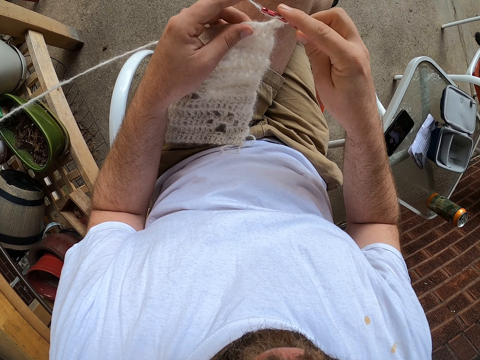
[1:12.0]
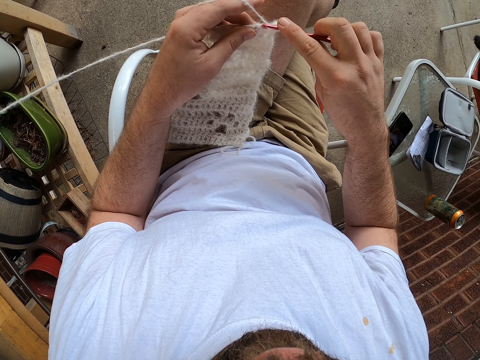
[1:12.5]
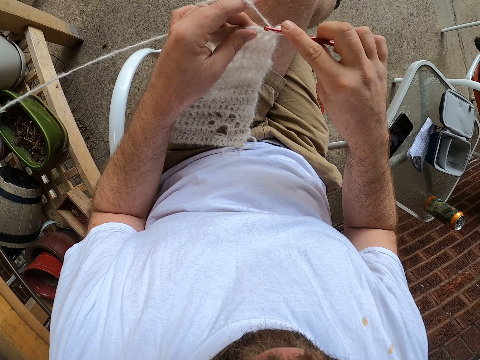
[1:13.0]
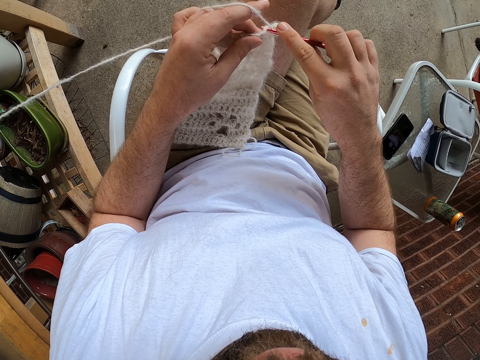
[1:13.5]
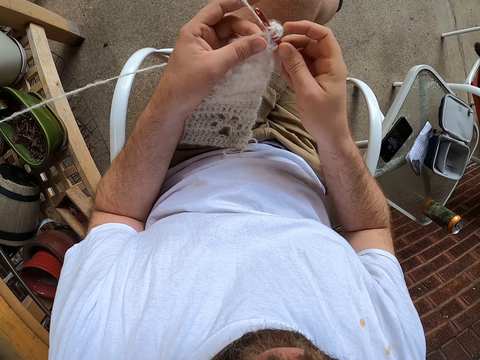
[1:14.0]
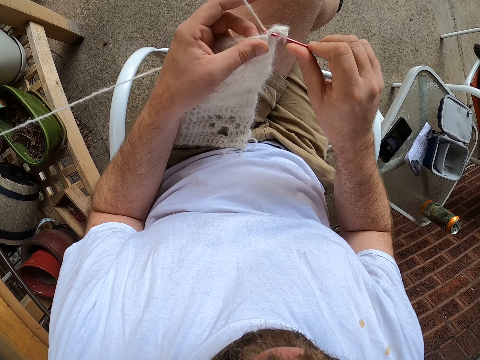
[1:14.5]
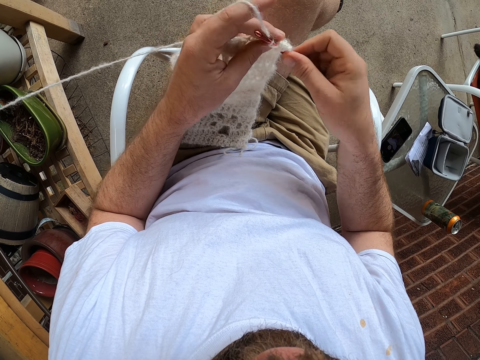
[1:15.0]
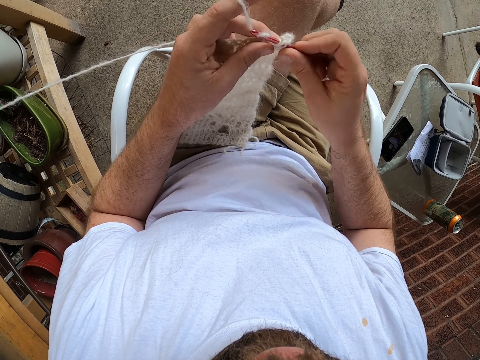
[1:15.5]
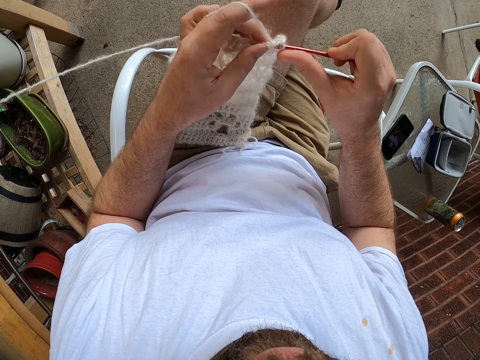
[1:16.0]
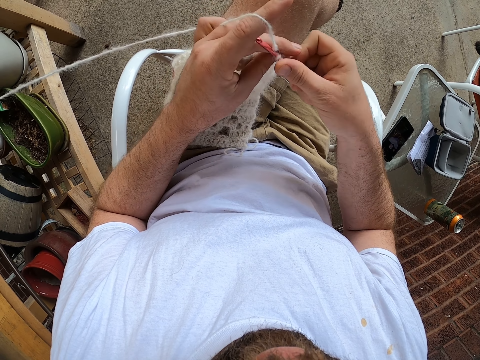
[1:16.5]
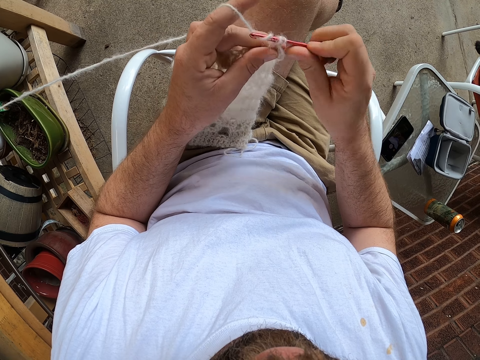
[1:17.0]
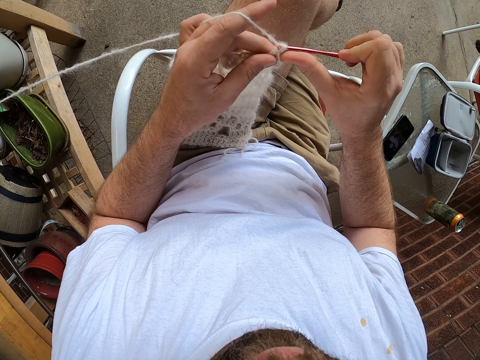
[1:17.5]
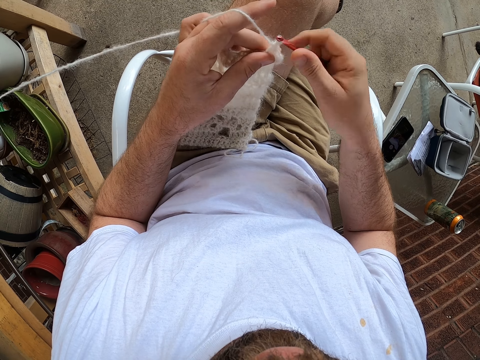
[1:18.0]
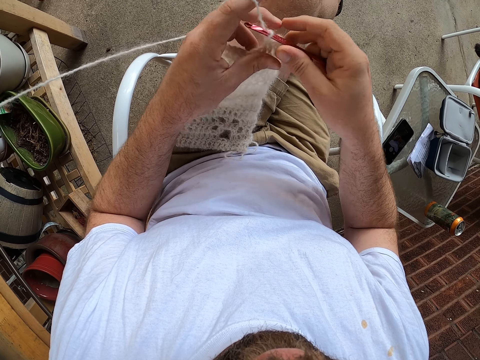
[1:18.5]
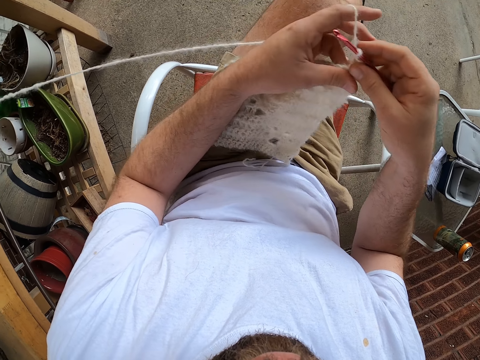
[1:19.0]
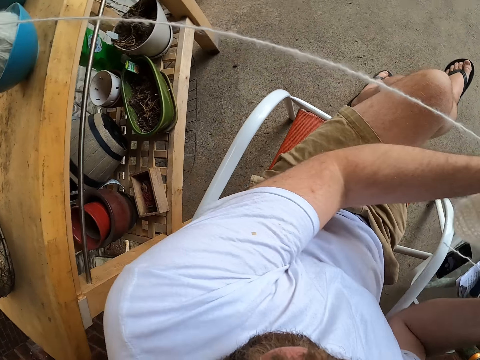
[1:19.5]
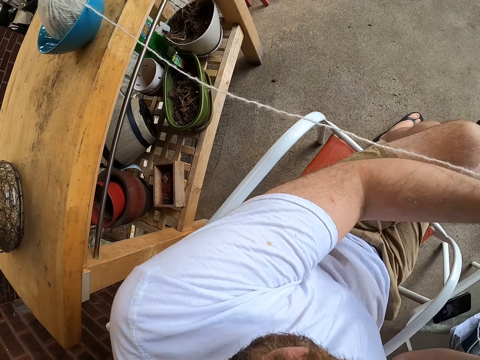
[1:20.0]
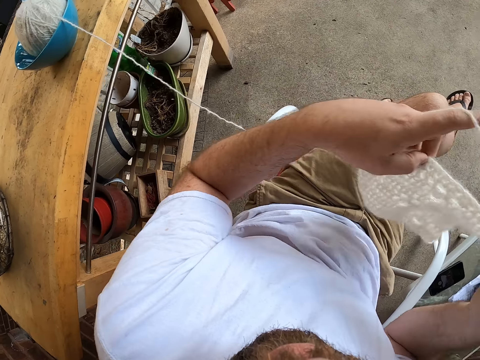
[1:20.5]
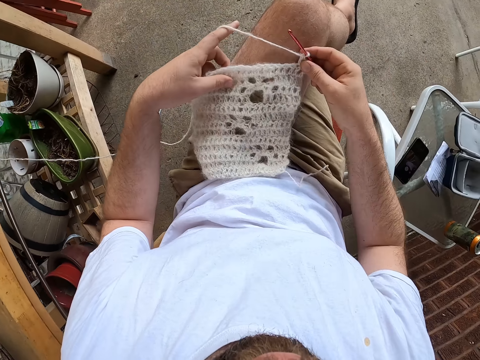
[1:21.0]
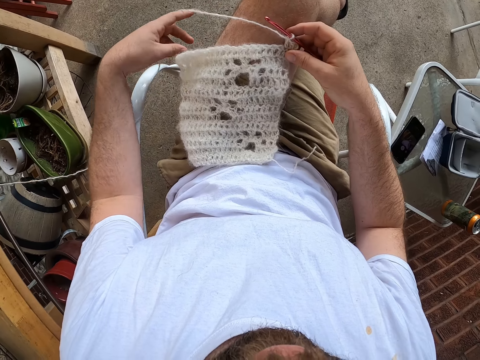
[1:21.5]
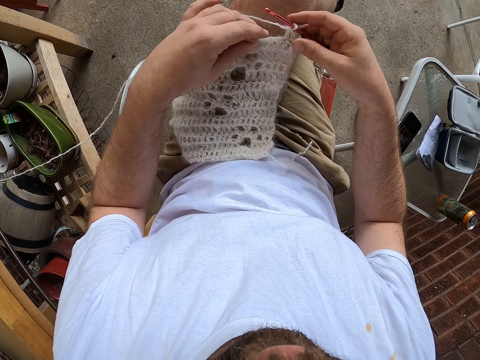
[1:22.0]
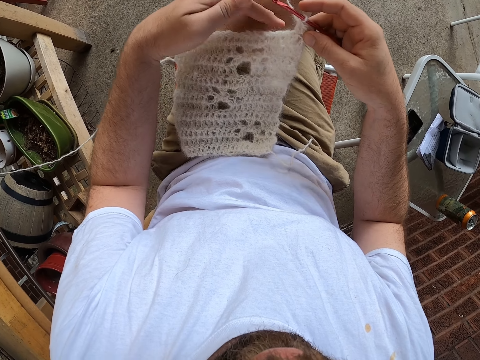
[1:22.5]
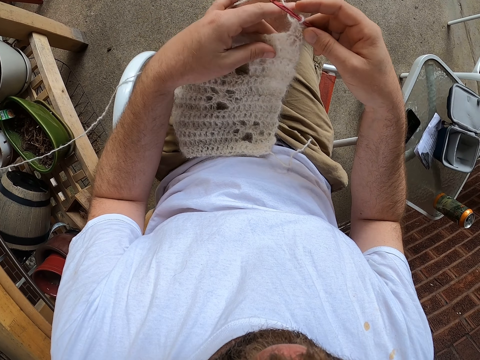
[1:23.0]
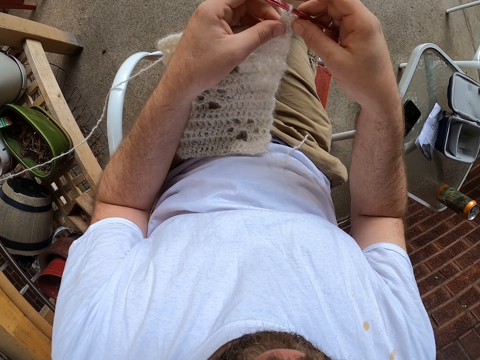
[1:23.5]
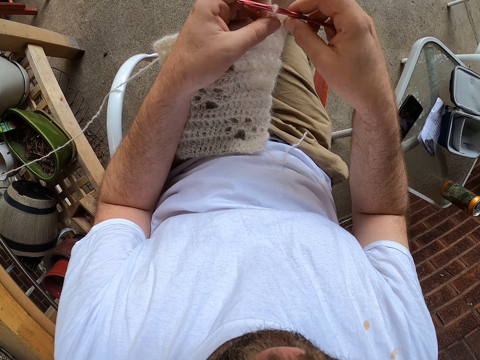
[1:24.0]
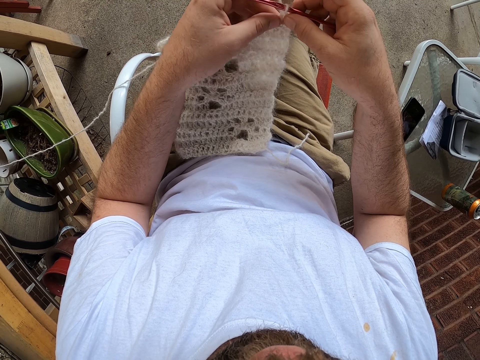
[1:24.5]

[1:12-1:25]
The camera wearer knits a fabric. He adjusts thread. He pulls the yarn from a ball of yarn in a bowl with his left hand. He adjusts the fabric. He places the scarf onto his left thigh.

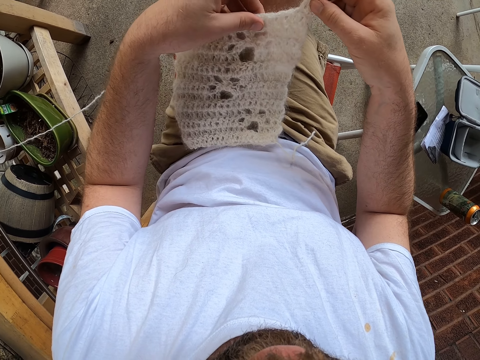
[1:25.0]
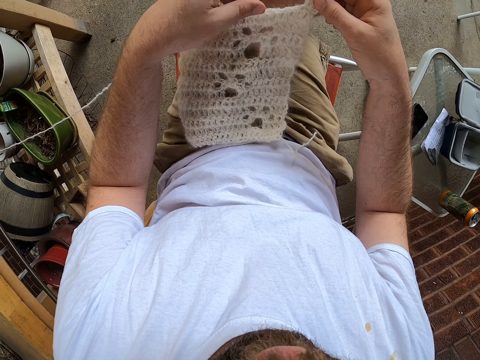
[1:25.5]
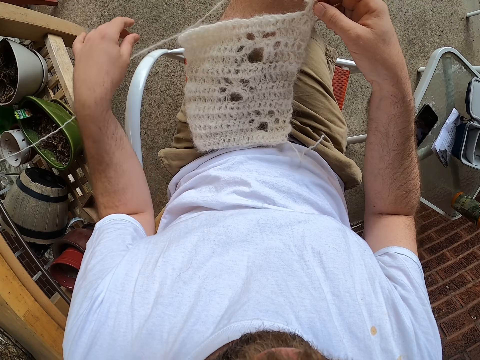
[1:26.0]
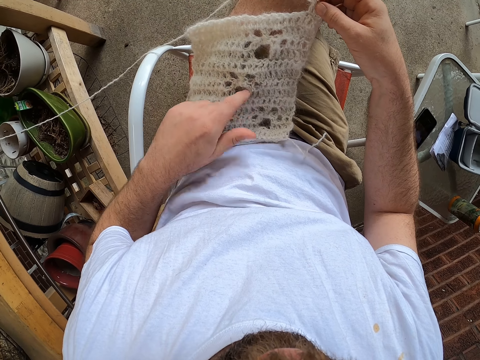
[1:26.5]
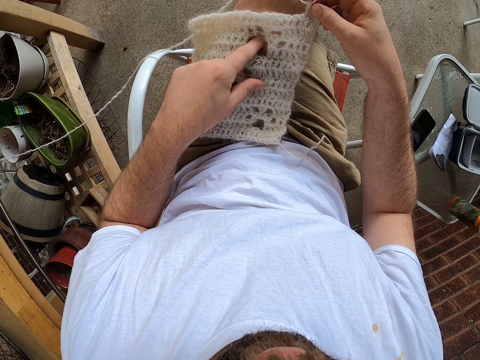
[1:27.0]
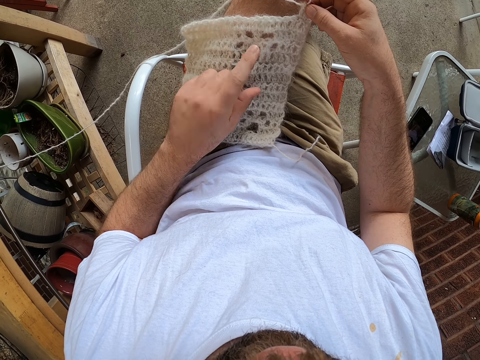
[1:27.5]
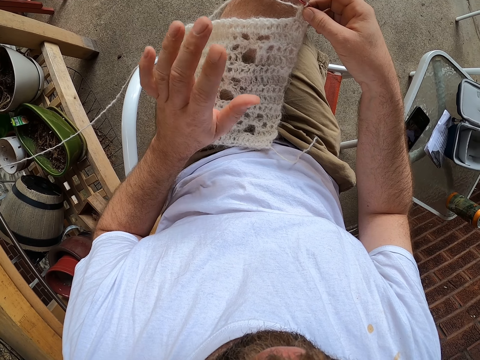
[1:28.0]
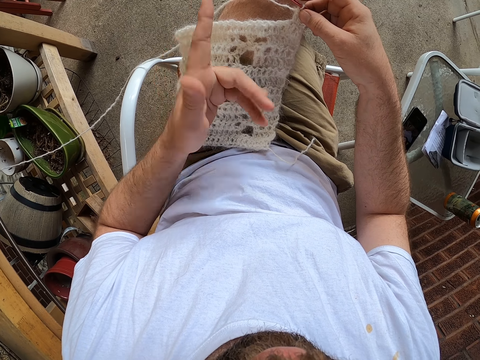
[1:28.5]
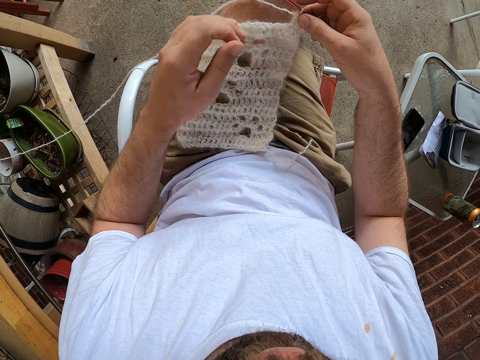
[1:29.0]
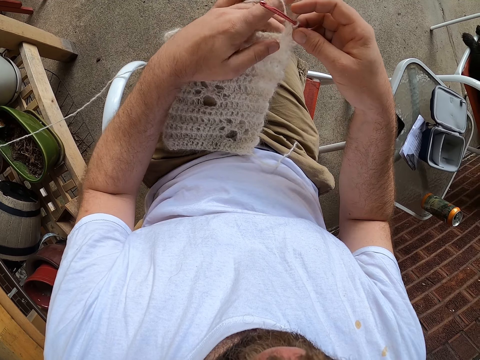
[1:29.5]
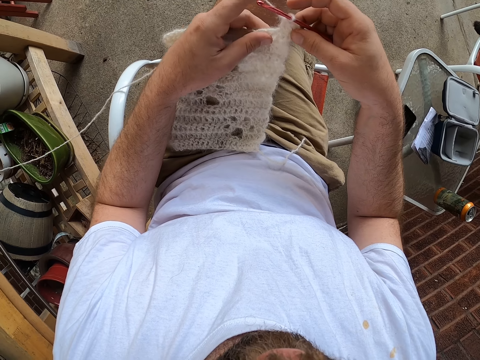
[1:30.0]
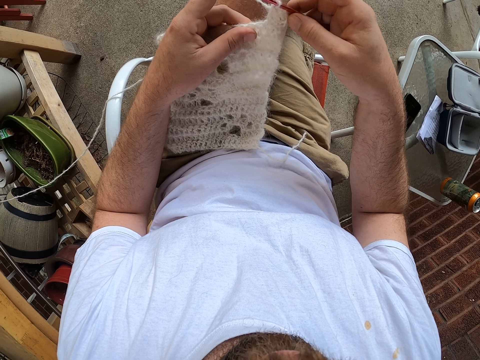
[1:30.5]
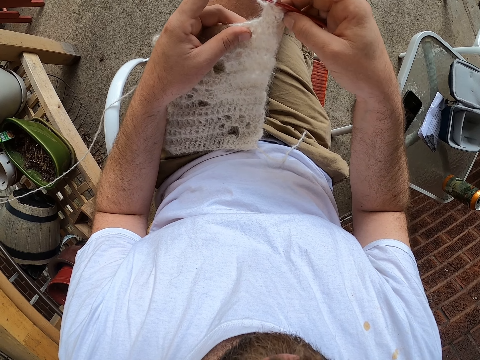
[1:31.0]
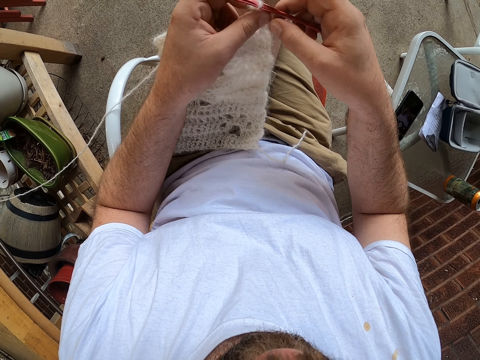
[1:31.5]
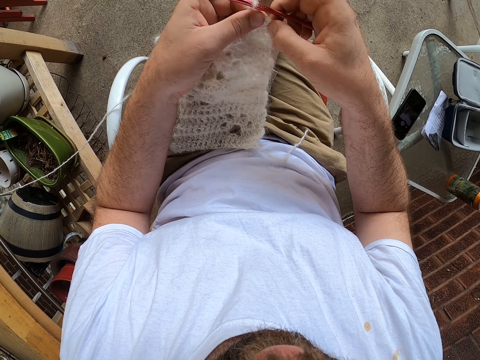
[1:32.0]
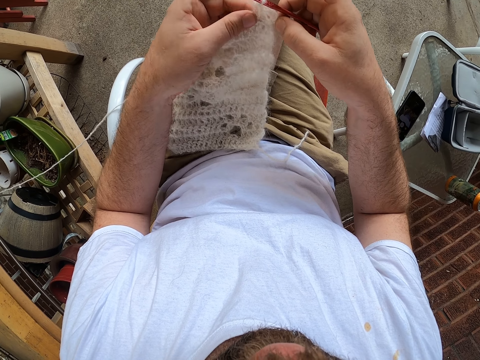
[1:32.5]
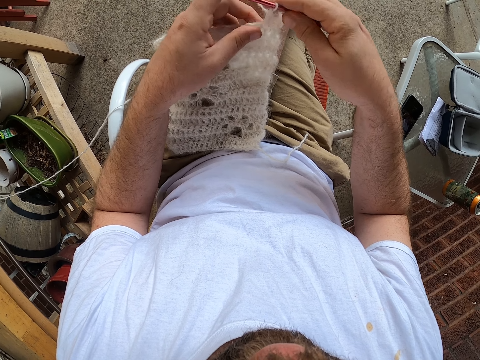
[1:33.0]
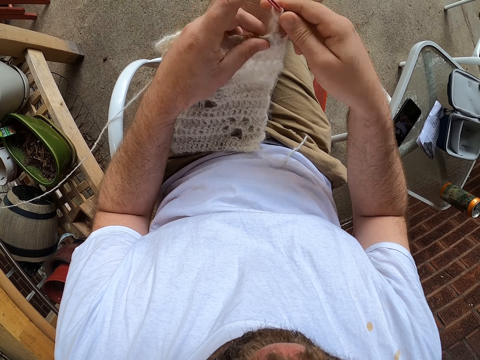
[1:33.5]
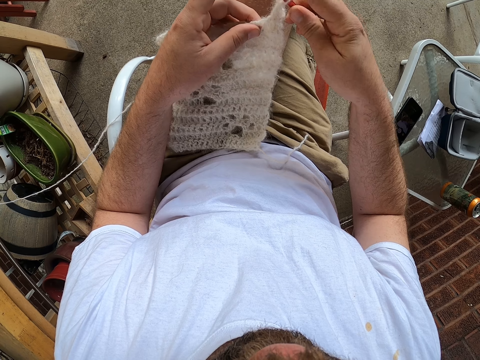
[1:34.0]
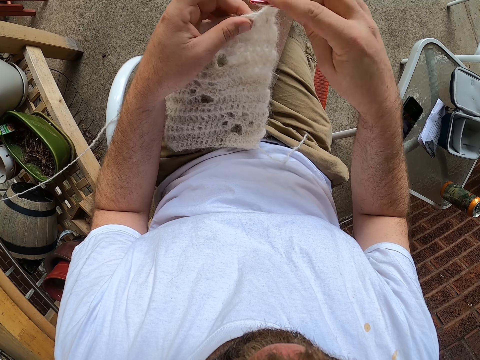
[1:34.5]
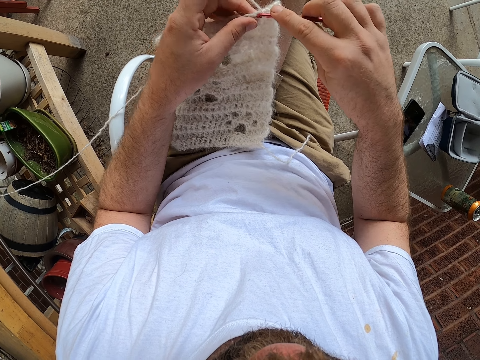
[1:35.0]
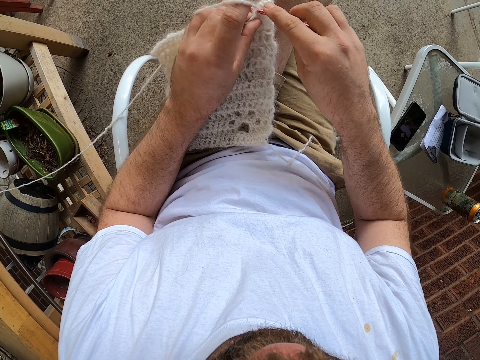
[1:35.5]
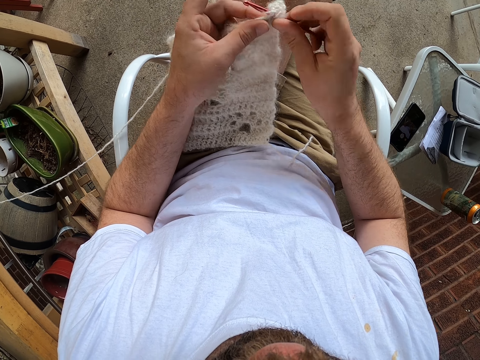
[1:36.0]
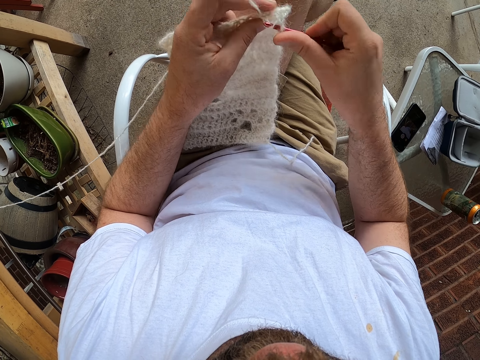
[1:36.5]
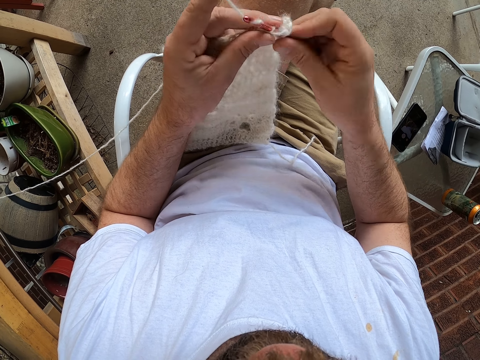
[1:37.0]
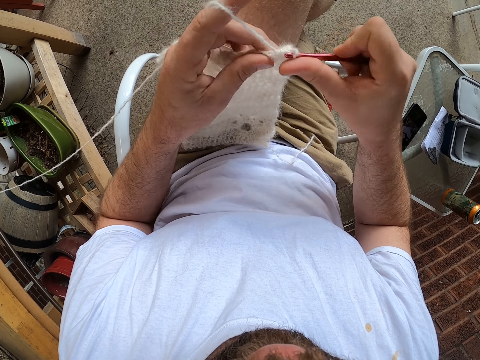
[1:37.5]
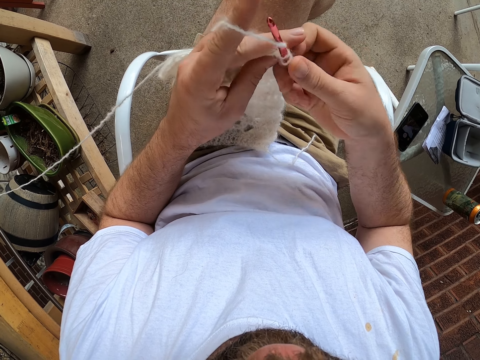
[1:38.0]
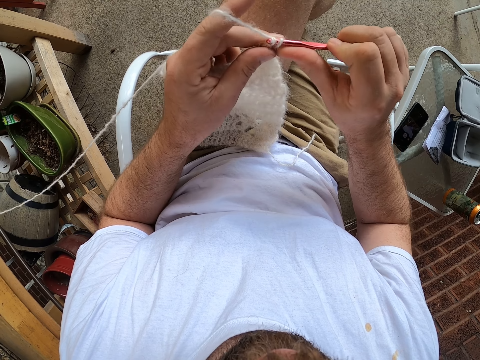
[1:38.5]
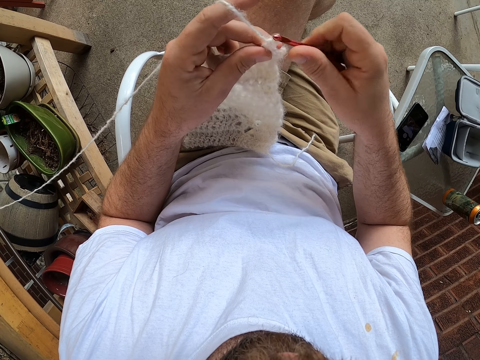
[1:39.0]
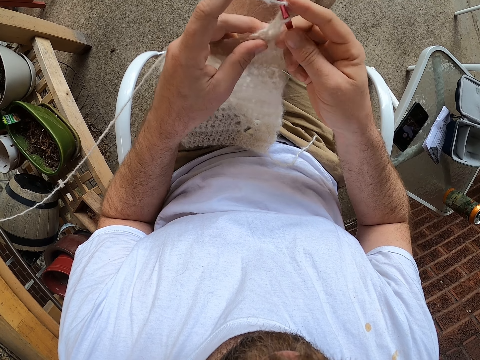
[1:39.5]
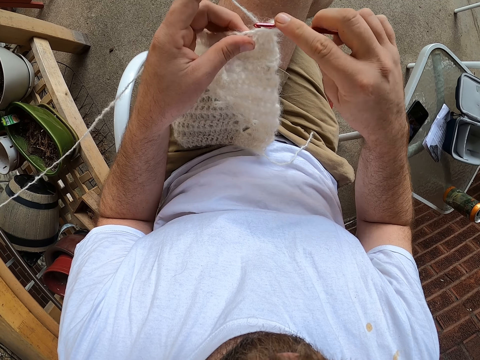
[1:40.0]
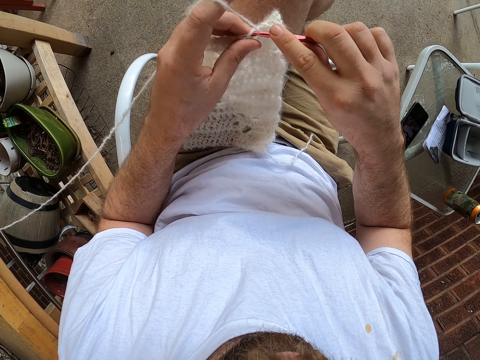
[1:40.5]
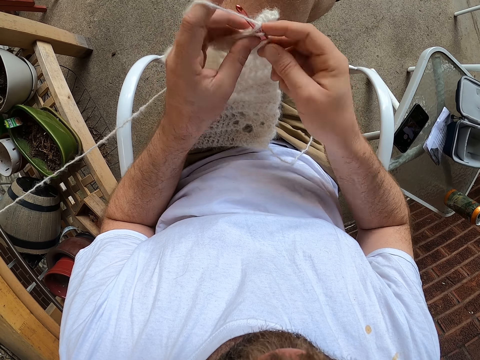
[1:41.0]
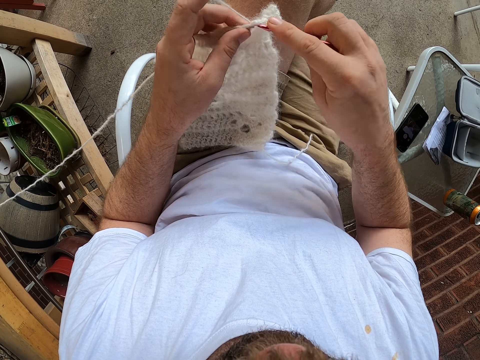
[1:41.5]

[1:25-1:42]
The camera wearer counts the holes in the scarf or fabric with his left hand. He adjusts the fabric. He knits the fabric. He adjusts the fabric. He knits the fabric.
